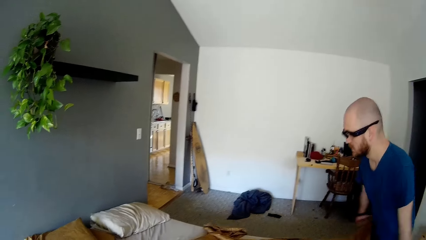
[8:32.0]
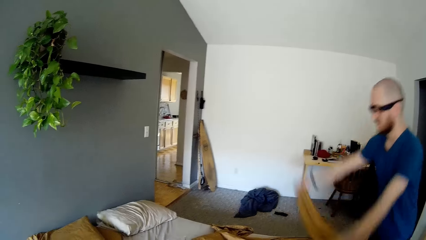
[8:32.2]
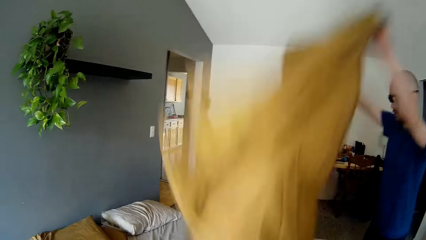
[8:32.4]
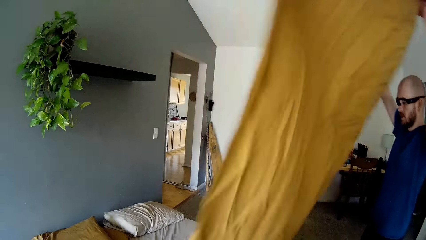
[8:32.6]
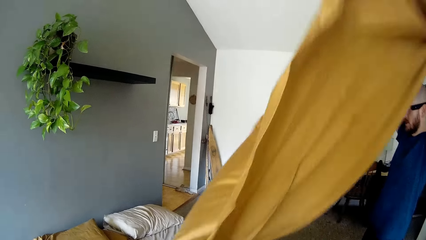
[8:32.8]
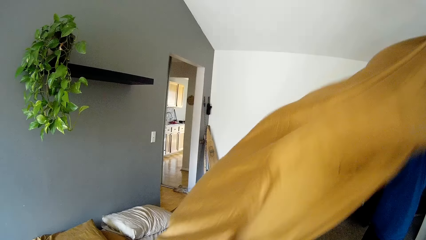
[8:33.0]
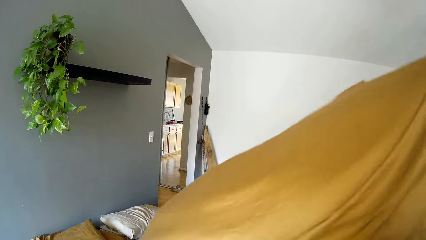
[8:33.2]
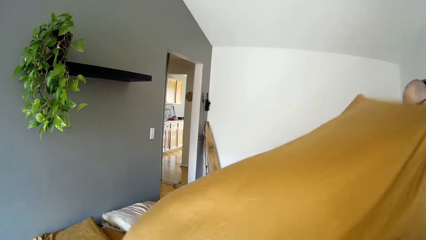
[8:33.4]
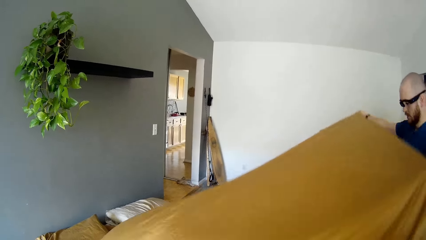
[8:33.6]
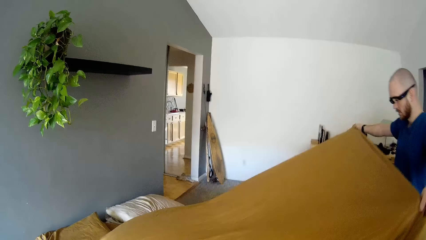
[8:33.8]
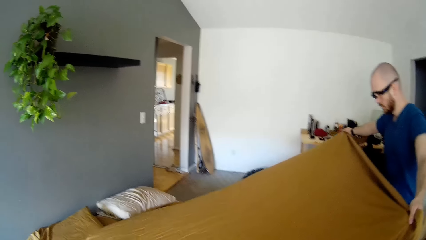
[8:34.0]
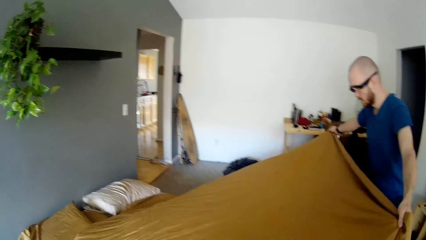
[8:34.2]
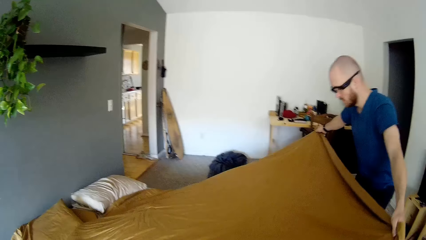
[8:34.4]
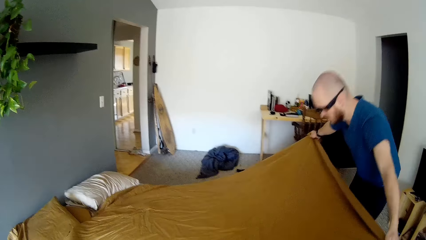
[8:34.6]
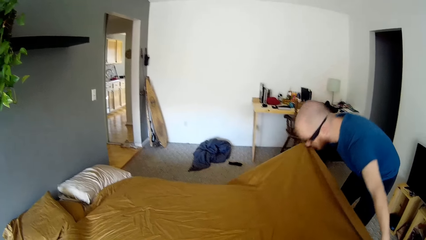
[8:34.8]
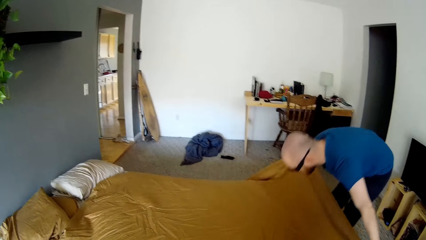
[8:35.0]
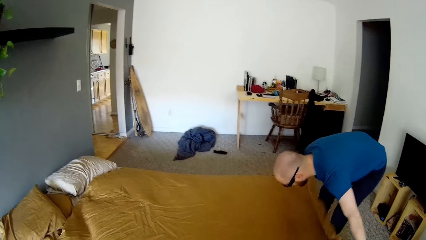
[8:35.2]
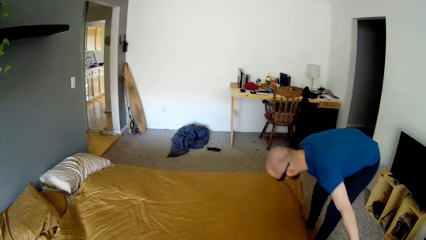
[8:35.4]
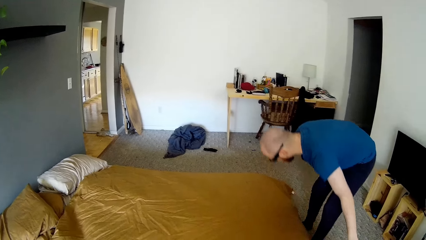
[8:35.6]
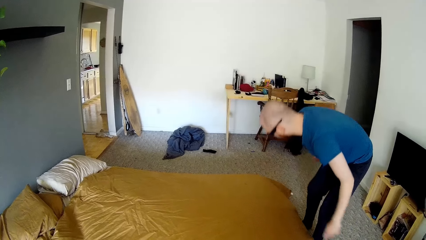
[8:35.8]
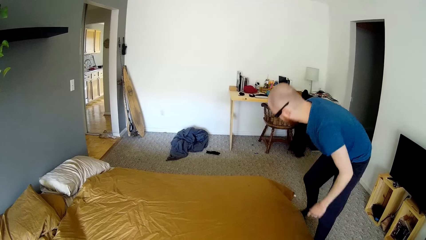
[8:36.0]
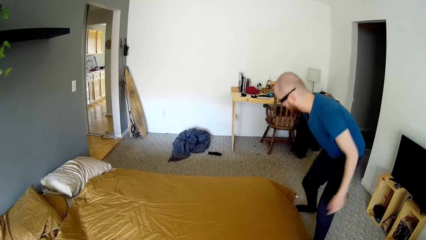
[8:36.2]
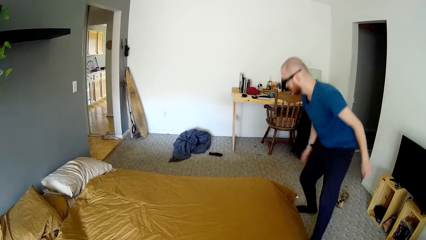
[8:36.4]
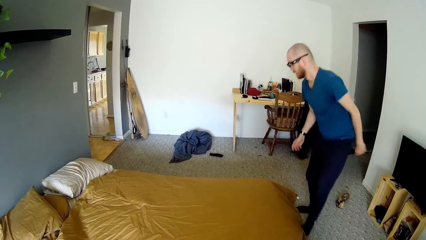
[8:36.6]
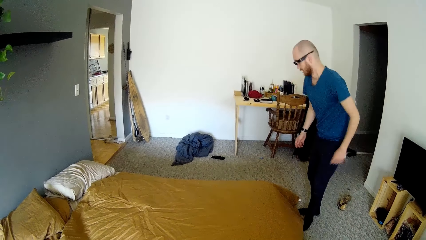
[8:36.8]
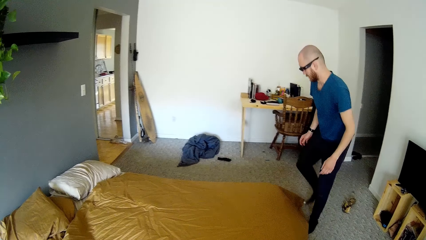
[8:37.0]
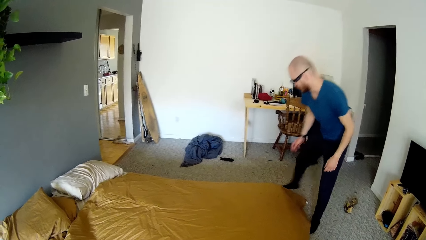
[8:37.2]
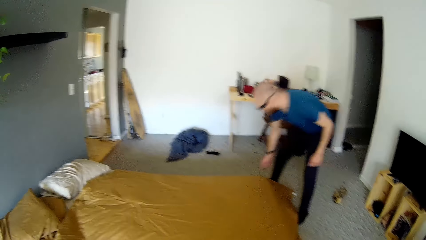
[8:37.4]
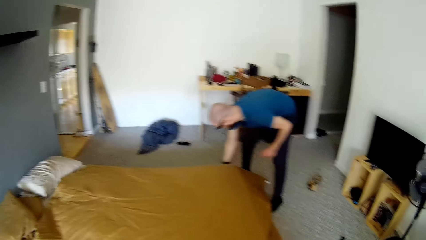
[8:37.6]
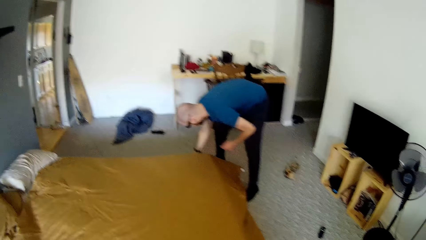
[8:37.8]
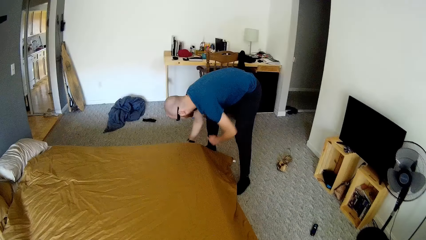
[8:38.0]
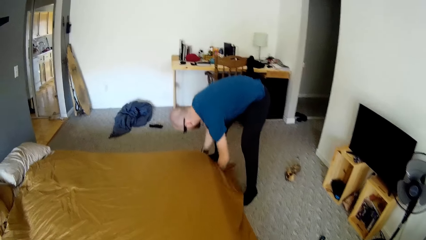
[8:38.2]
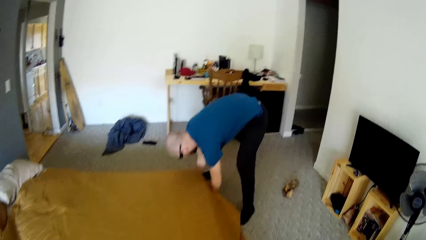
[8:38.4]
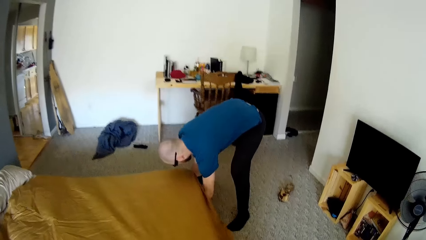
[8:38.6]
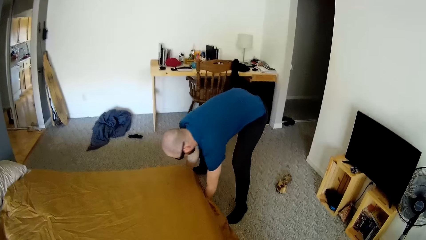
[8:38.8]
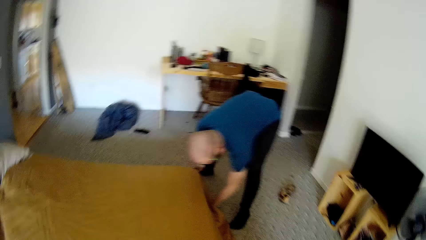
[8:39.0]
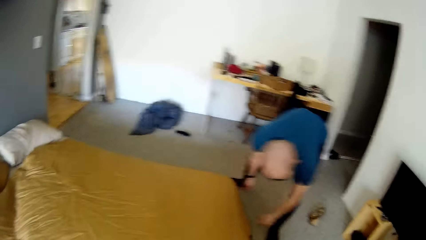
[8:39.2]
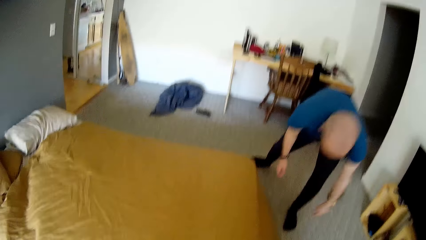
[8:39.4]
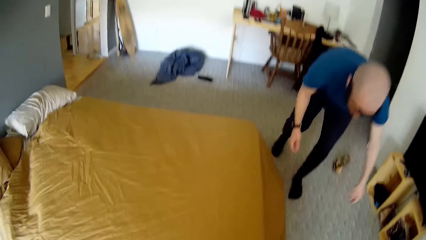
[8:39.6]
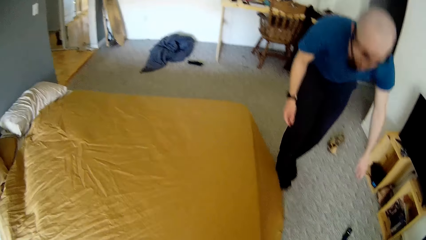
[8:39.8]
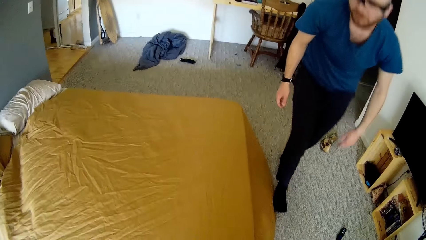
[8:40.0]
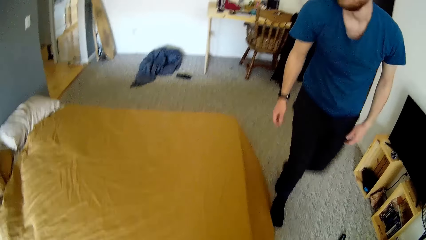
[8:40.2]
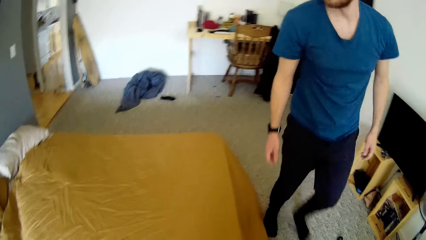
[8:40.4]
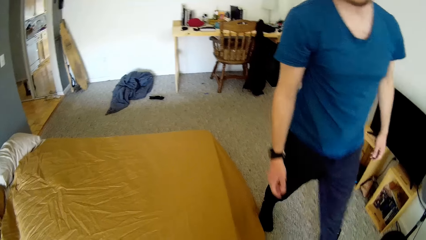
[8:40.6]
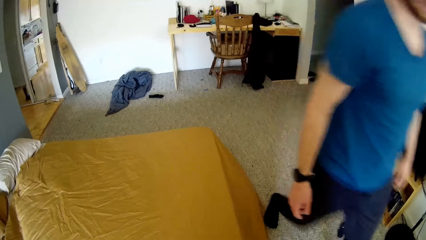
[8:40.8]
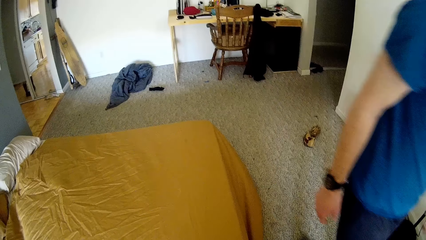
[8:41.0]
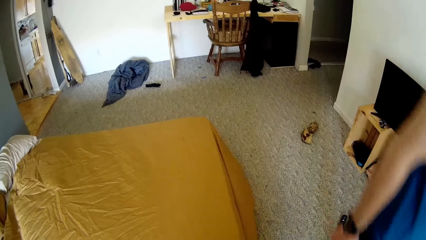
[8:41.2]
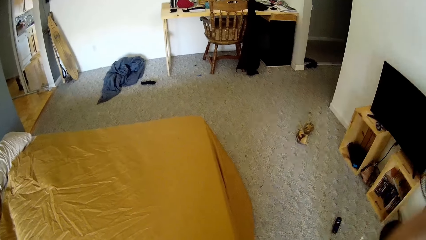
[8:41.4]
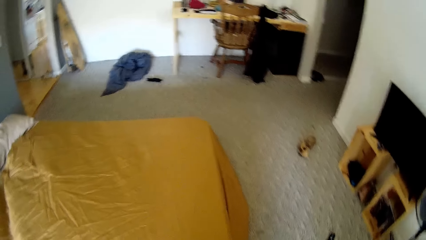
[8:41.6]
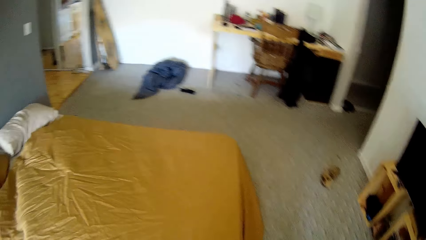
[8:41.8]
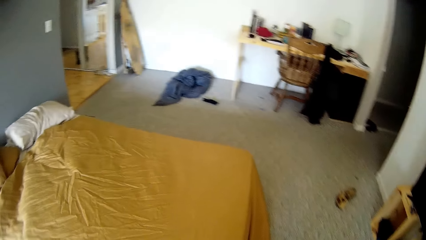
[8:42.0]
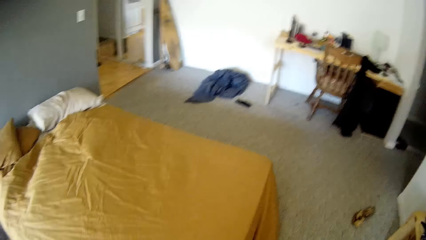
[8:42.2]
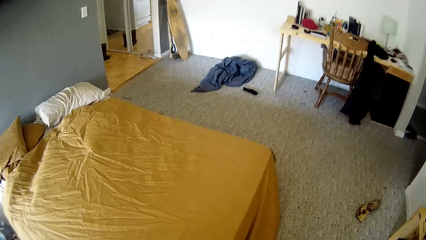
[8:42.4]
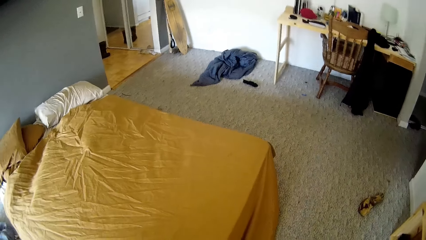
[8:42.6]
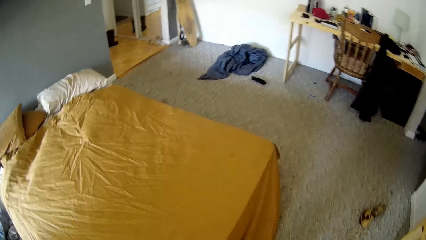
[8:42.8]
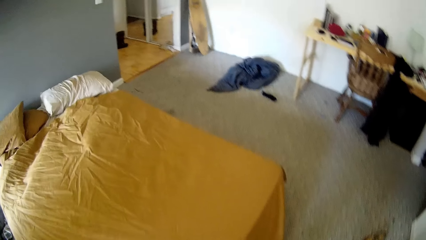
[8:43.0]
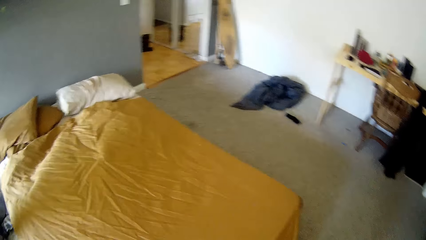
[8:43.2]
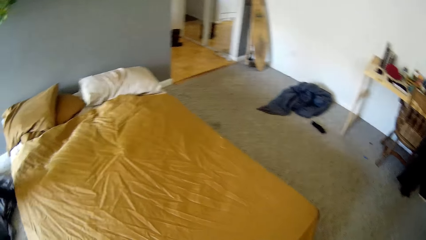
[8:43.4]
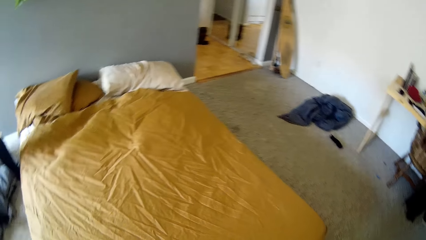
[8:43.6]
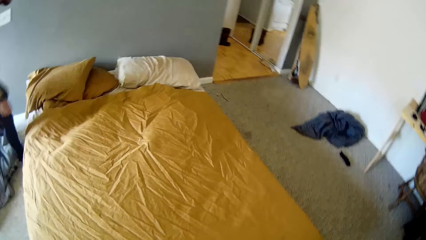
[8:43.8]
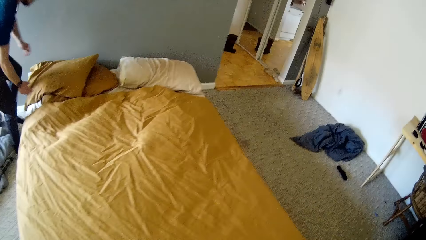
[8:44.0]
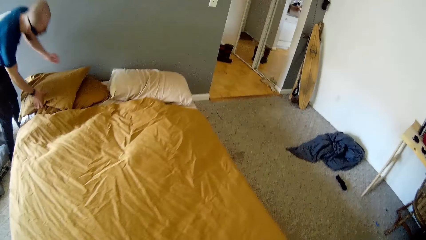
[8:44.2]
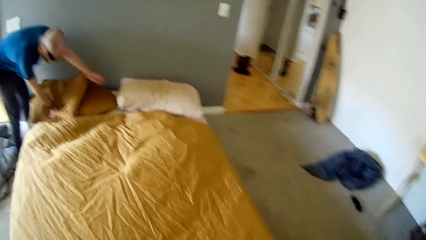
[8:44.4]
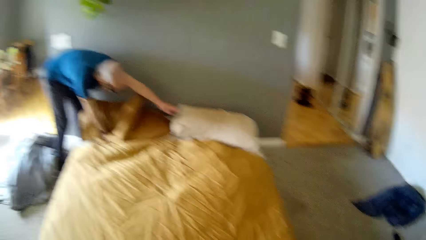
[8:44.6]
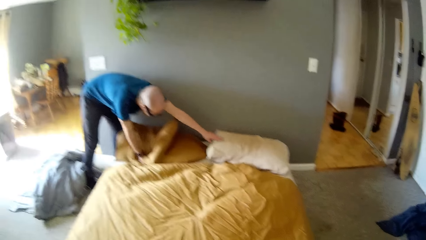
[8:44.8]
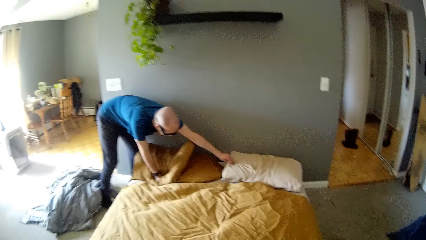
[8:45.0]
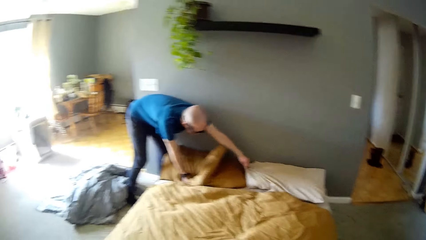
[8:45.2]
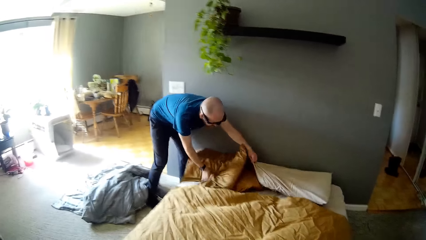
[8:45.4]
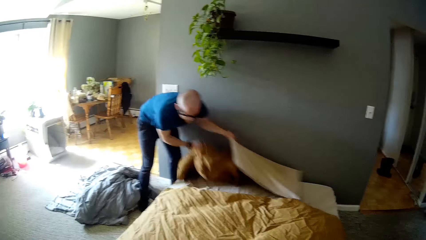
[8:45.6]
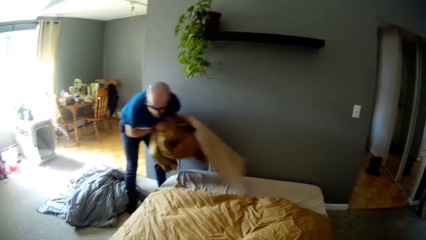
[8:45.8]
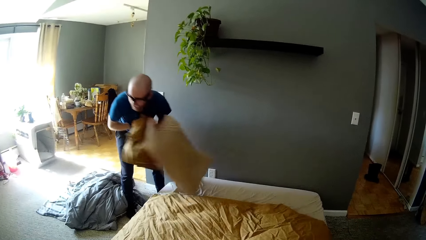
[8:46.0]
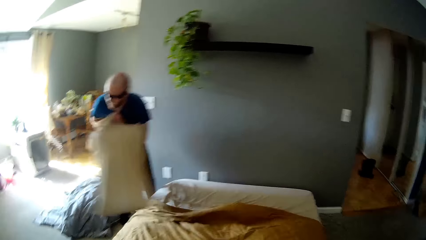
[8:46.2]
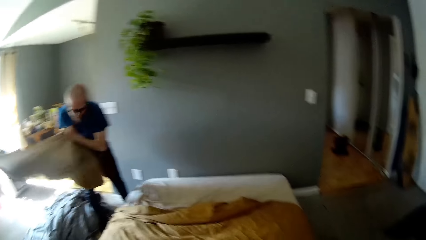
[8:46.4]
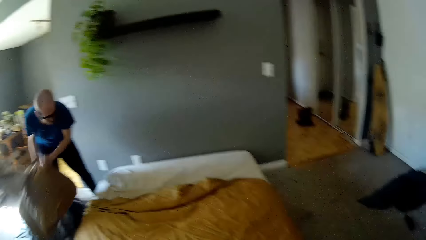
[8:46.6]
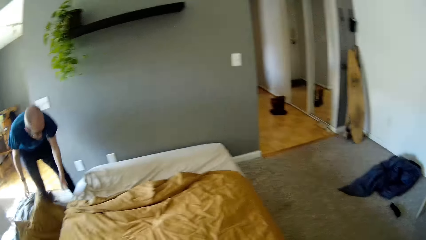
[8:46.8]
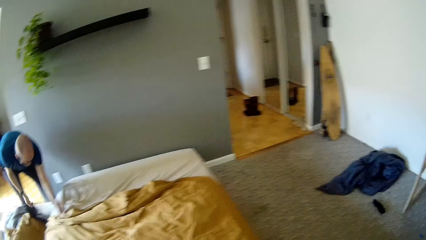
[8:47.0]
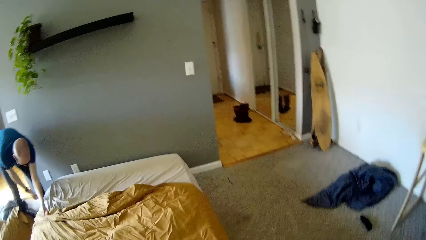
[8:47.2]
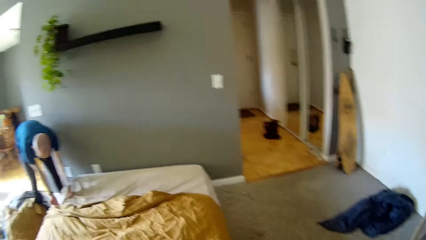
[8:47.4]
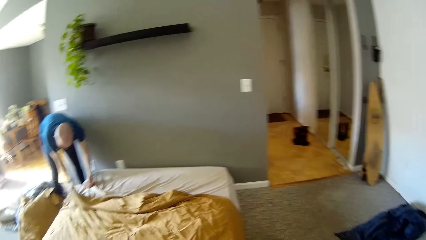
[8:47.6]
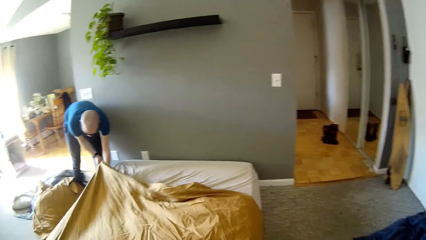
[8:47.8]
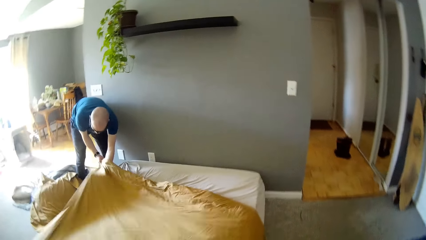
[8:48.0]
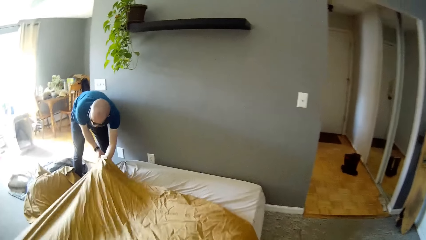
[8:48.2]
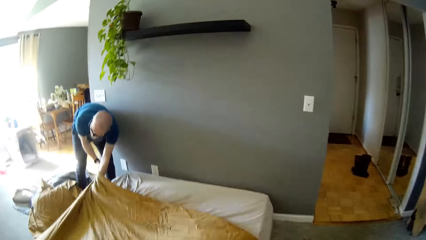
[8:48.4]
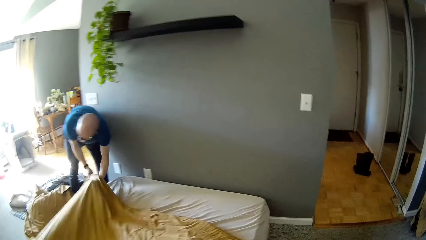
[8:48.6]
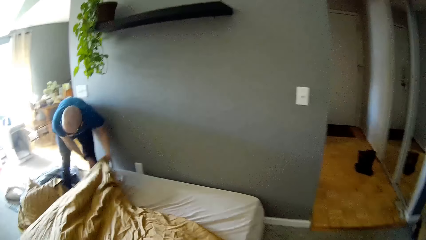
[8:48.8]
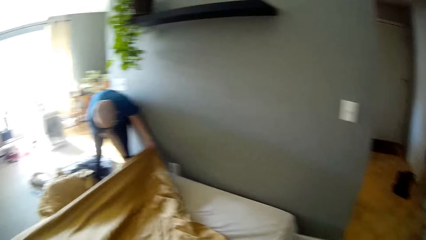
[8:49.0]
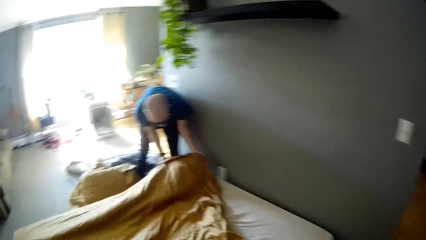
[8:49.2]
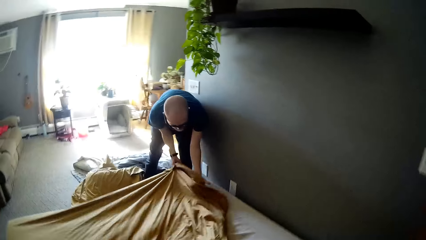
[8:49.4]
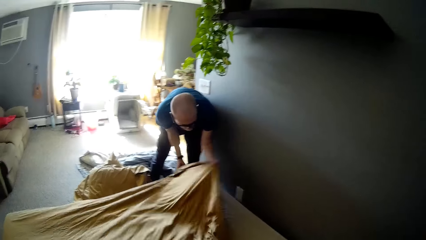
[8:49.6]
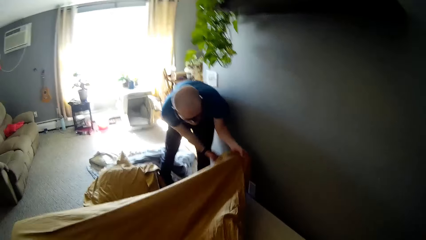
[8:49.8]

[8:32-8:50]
A man spreads the bedsheet on the bed. He adjusts the edge of the bedsheet on the bed with both hands. He walks around. He picks the pillows from the bed with both hands. He drops the pillows on the ground. He spreads the bedsheet on the bed and adjusts the edge of the bedsheet with both hands.
